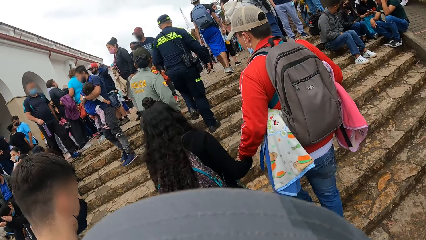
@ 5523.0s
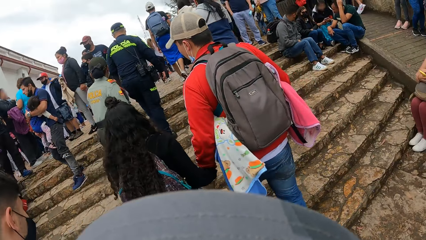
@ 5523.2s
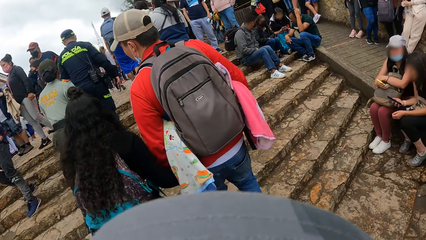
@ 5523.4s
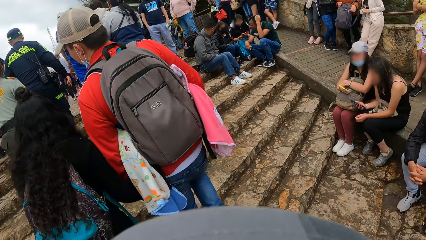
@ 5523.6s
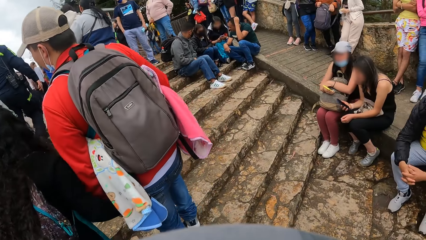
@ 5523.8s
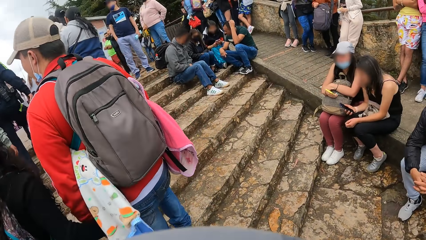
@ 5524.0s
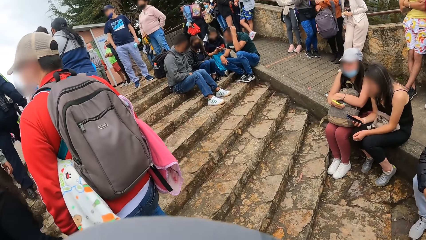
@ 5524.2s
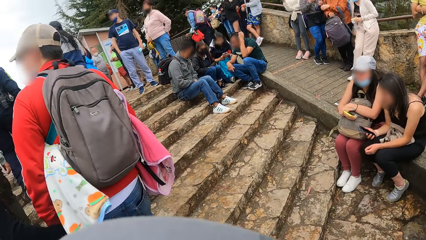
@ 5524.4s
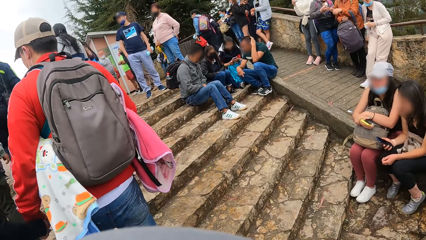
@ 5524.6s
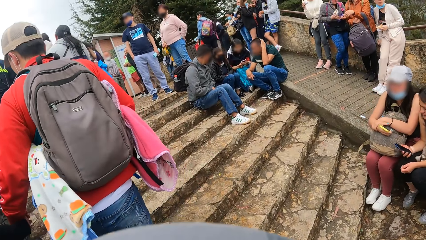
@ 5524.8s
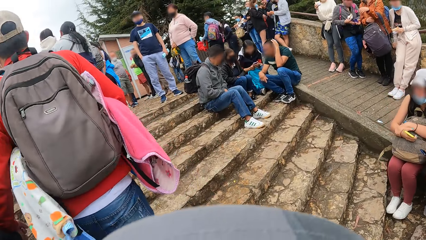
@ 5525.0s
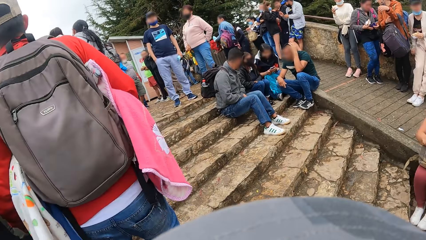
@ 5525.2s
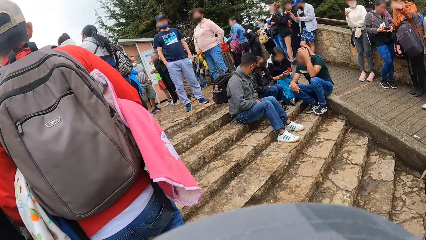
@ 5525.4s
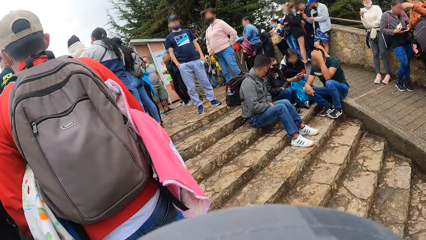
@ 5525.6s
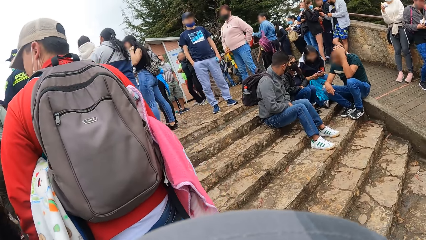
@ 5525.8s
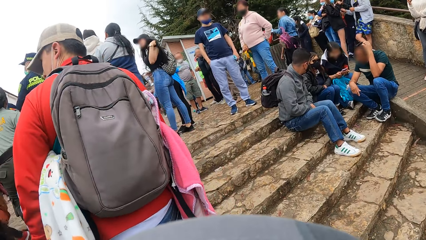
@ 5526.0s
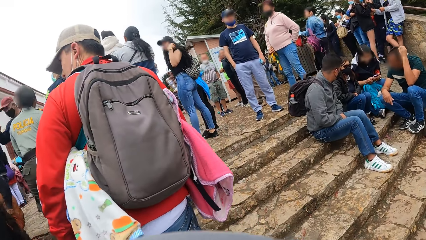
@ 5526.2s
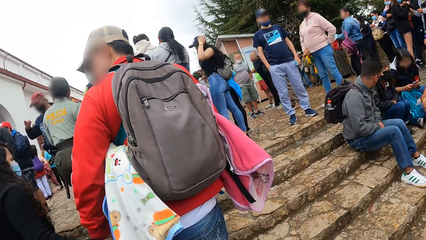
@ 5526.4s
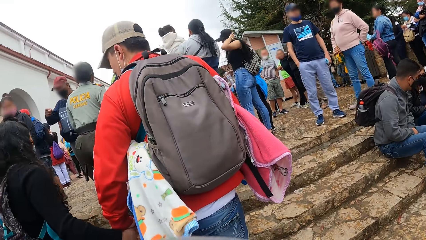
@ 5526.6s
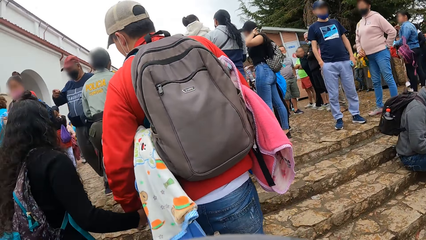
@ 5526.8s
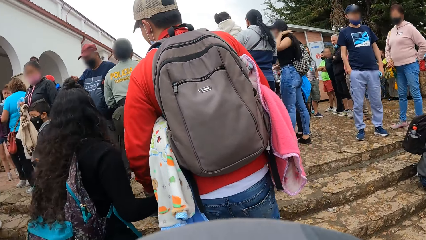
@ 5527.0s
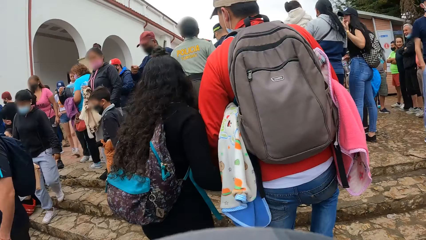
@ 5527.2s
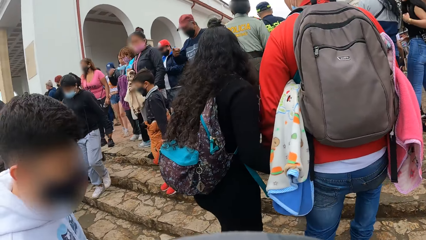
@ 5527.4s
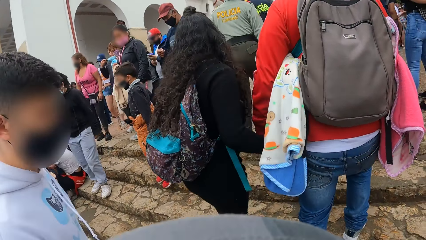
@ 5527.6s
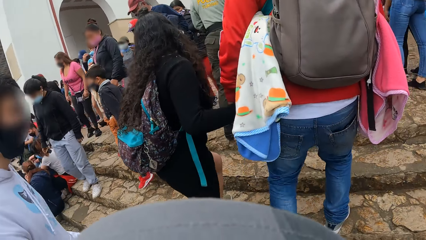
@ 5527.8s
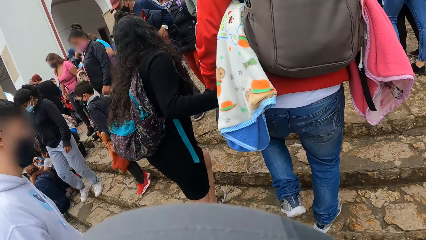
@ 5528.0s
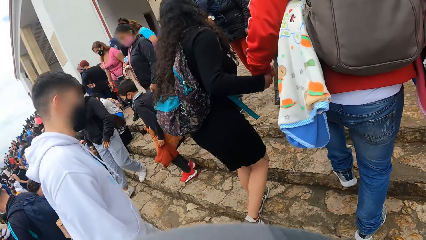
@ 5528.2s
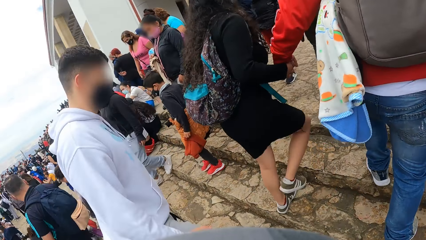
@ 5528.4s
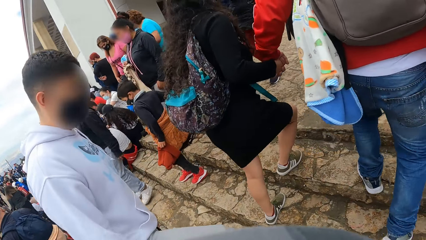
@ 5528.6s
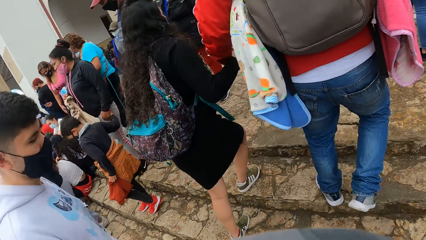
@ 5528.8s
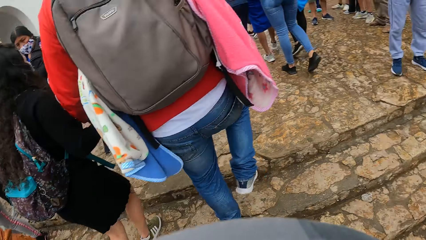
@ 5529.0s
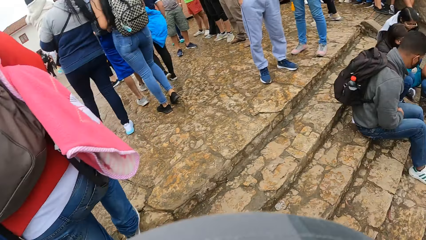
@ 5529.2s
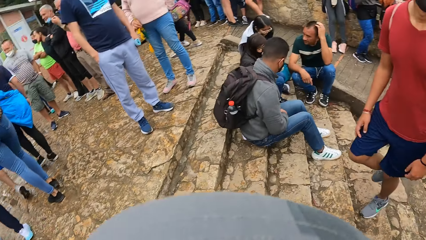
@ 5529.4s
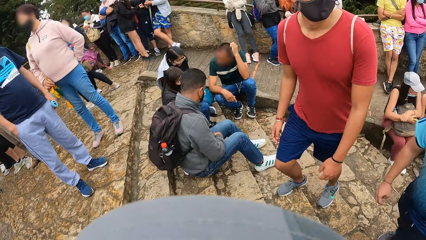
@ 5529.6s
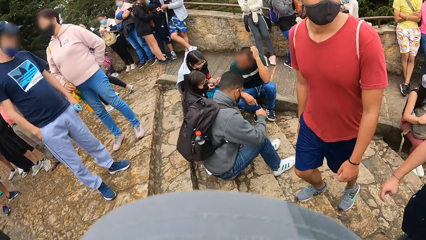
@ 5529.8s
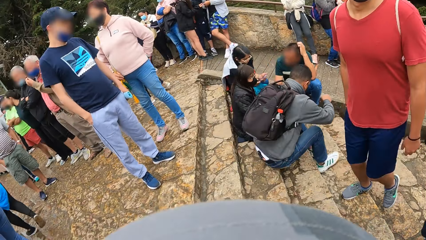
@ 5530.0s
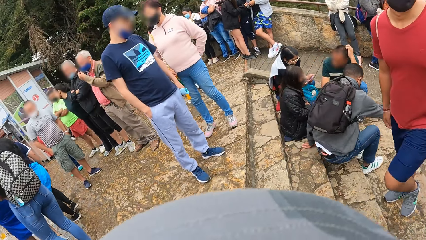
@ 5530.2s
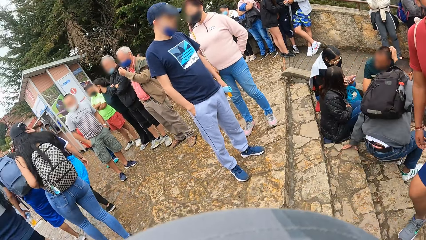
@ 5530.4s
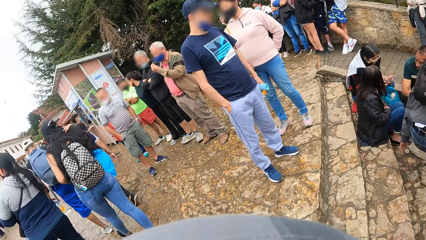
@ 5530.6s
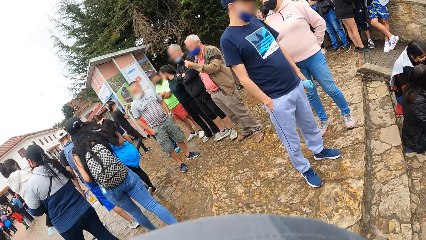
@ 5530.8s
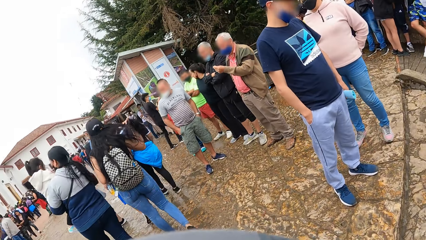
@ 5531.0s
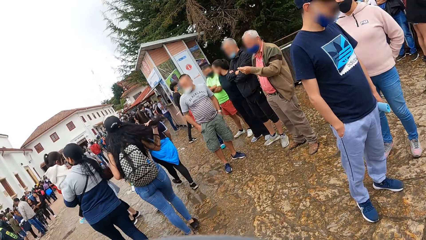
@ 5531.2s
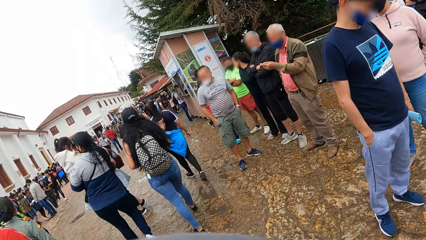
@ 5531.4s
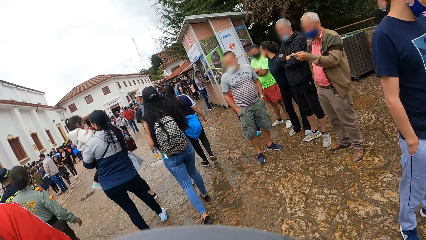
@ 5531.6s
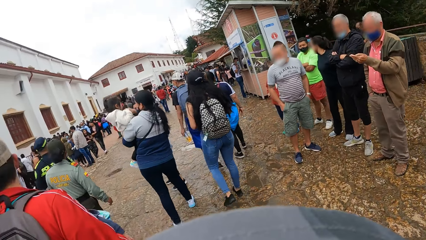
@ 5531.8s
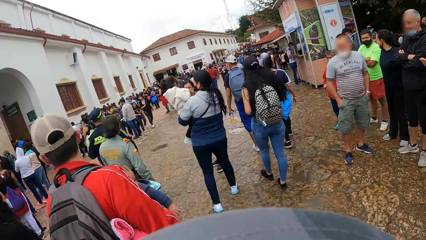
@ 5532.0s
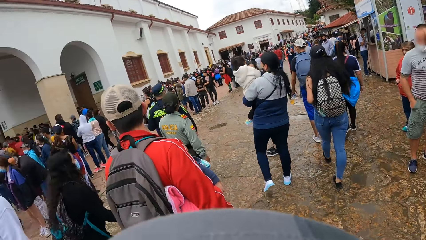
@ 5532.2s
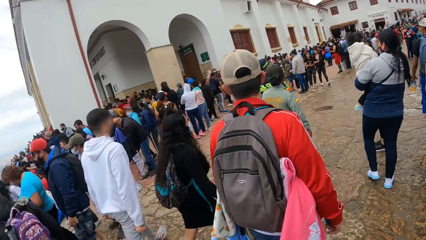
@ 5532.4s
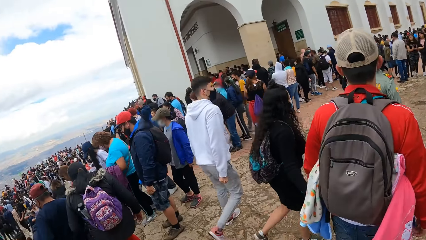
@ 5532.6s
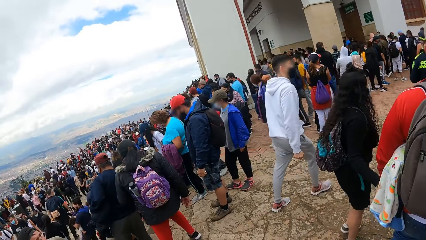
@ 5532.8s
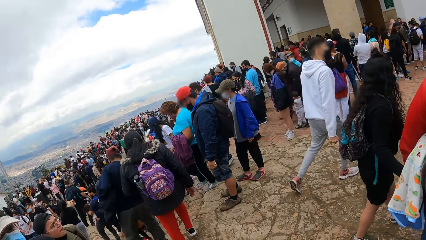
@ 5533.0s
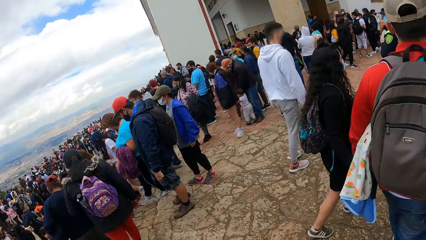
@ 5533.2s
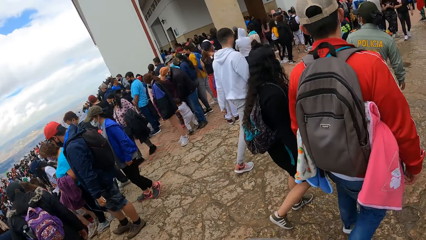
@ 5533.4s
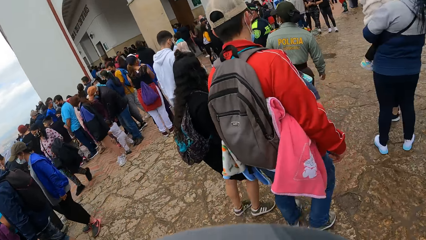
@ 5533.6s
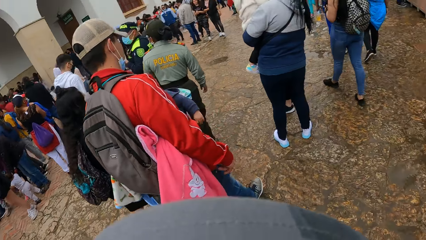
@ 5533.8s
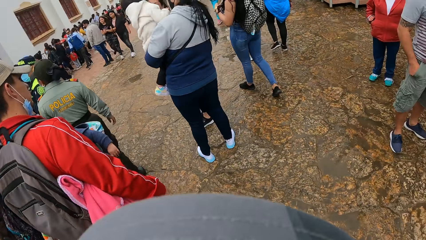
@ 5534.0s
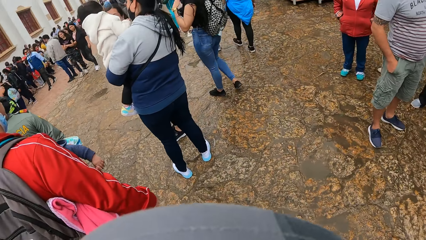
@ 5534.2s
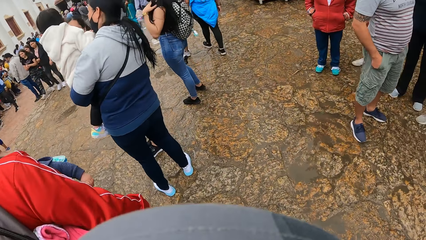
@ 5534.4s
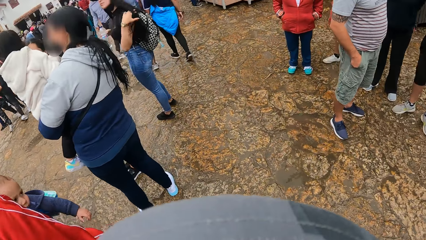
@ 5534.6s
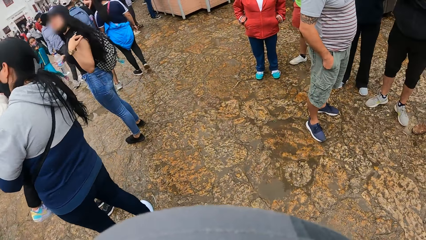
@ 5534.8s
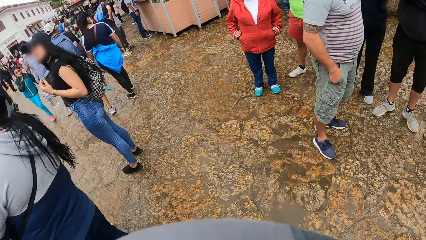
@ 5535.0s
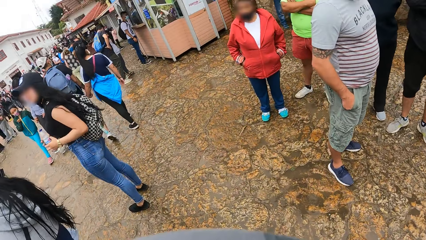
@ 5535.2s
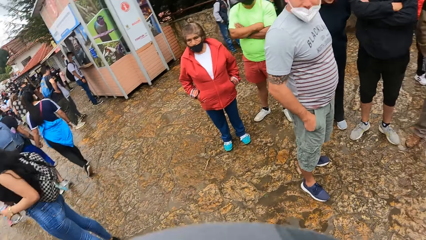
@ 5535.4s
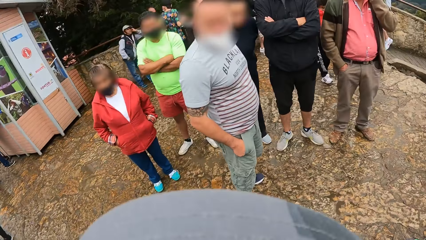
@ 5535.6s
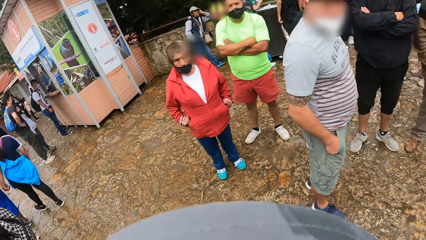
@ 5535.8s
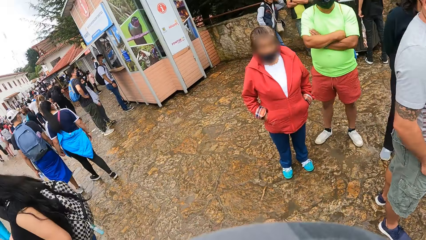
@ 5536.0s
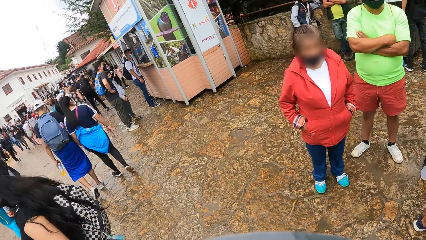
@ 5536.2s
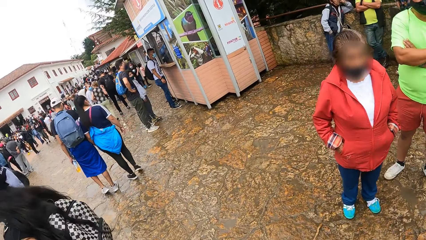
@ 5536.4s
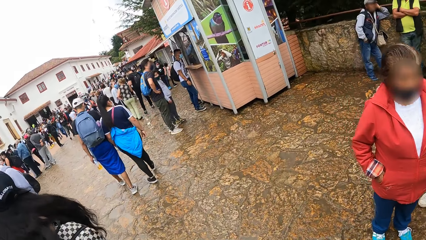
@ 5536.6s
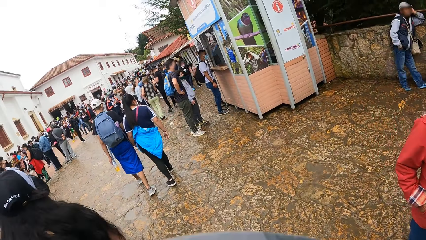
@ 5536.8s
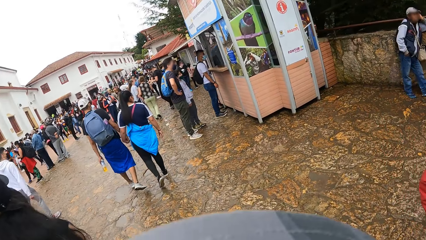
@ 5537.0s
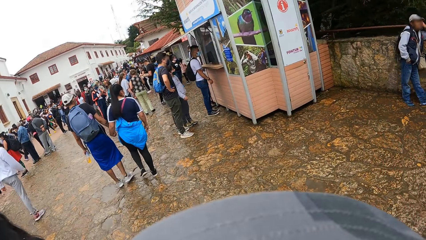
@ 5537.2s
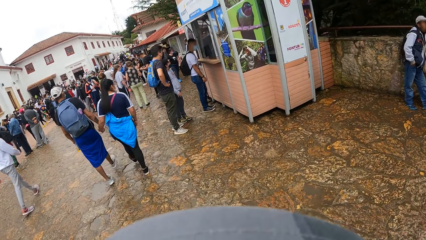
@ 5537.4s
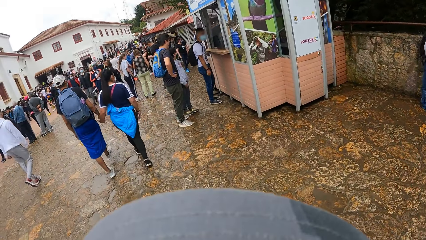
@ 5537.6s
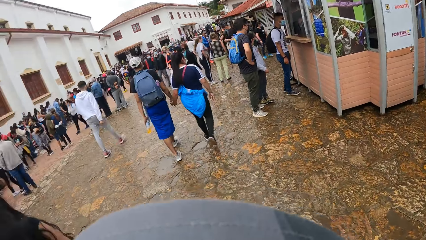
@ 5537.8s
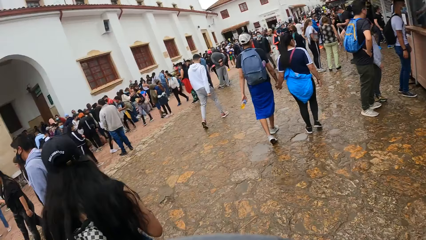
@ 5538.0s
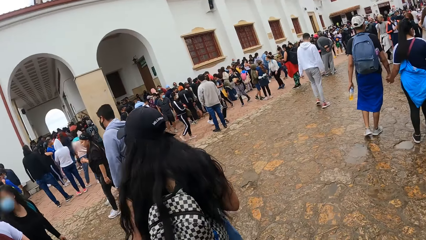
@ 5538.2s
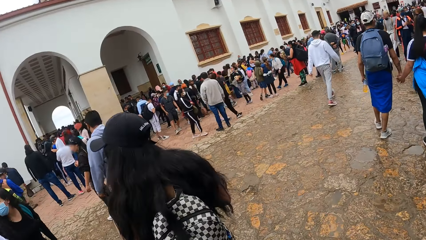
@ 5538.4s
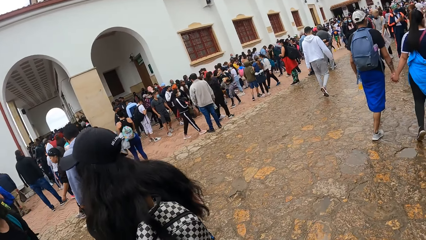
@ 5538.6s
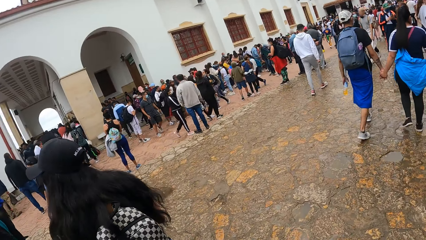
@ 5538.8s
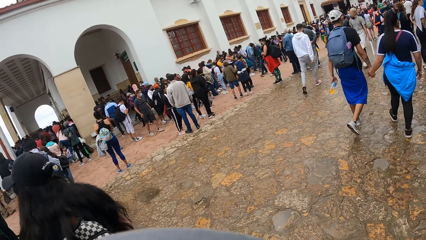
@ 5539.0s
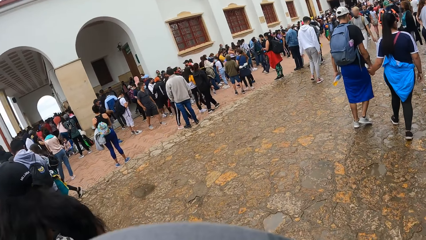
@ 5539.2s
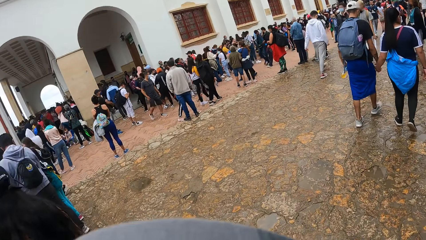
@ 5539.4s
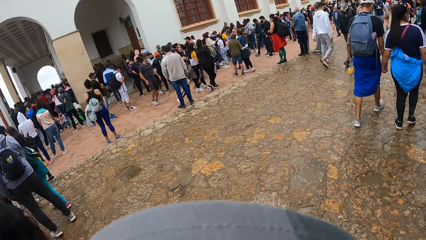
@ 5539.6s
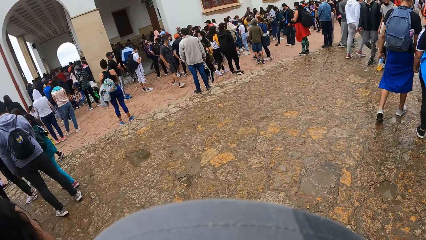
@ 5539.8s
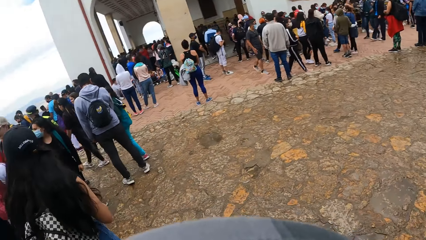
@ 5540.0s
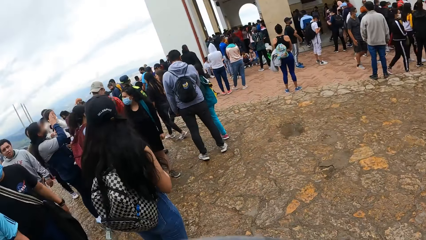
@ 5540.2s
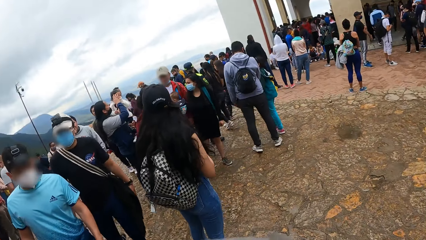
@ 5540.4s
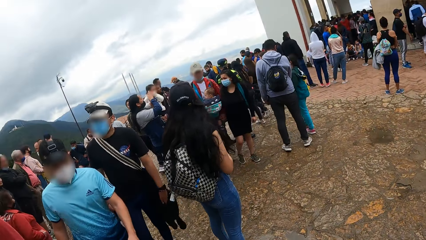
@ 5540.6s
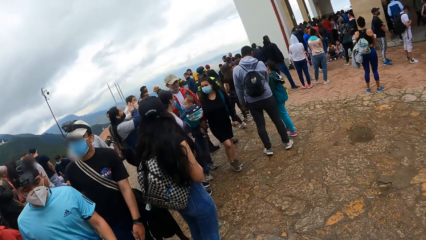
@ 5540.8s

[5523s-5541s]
The camera wearer climbs on a bridge. They climb the stairs. They look around and walk on a road.
